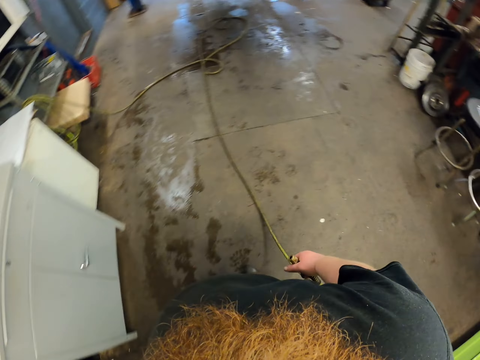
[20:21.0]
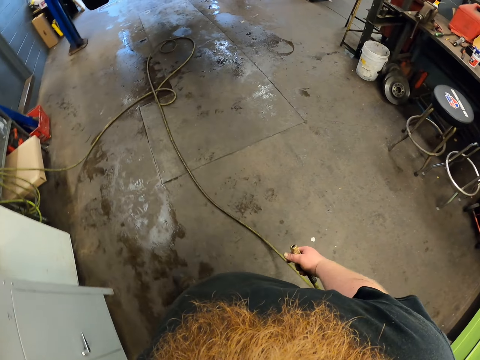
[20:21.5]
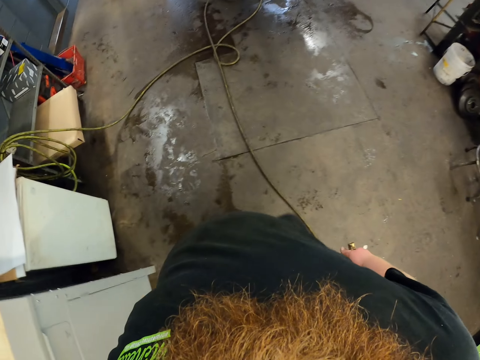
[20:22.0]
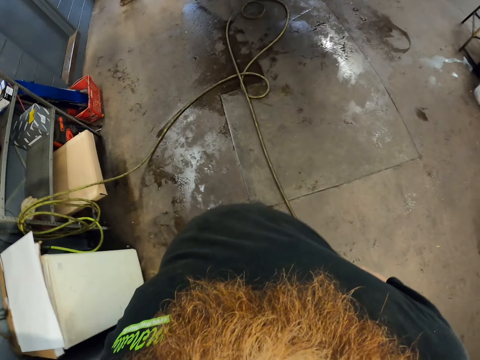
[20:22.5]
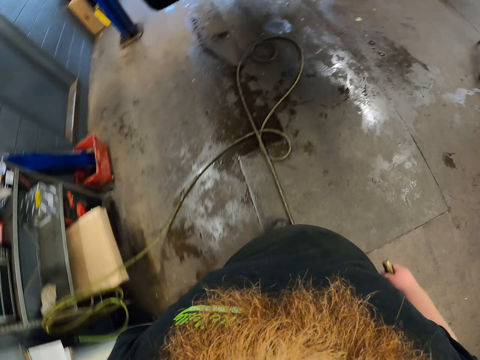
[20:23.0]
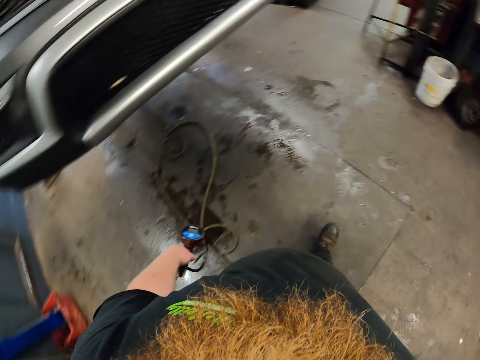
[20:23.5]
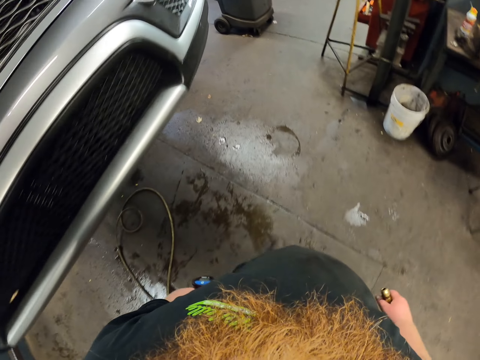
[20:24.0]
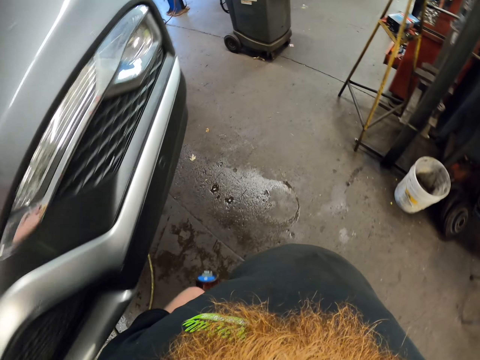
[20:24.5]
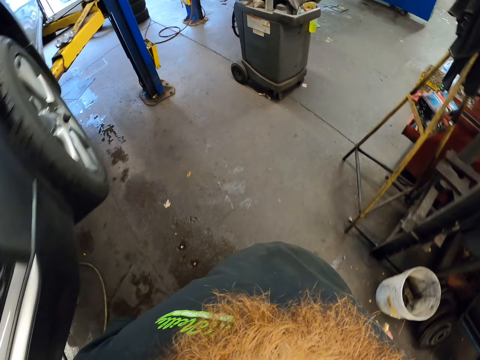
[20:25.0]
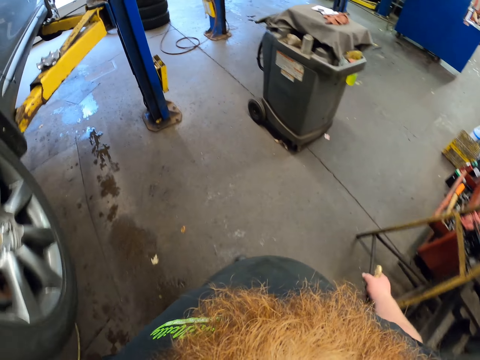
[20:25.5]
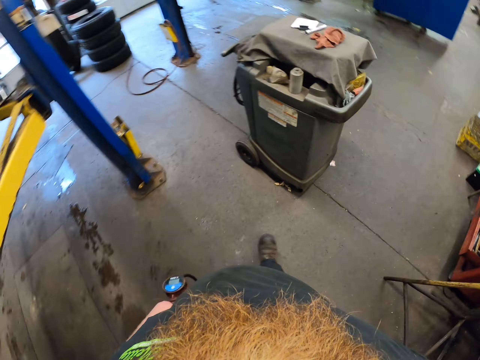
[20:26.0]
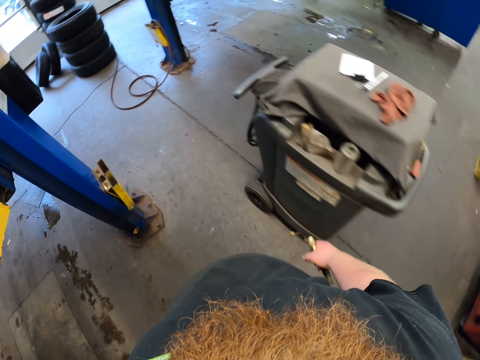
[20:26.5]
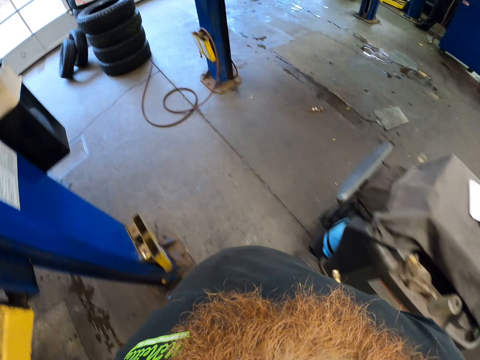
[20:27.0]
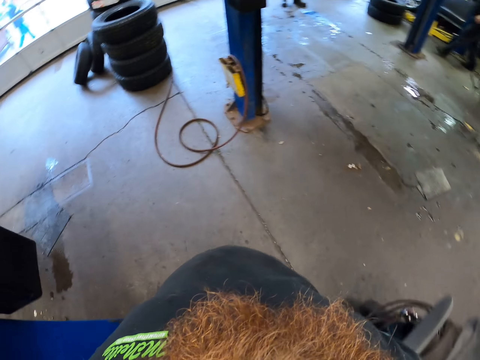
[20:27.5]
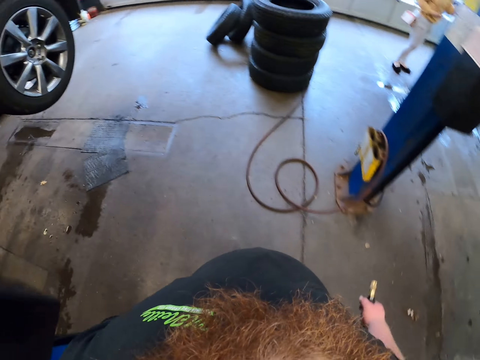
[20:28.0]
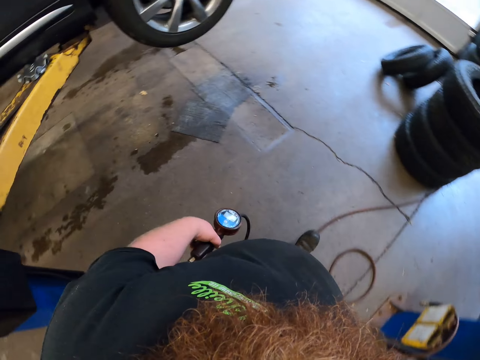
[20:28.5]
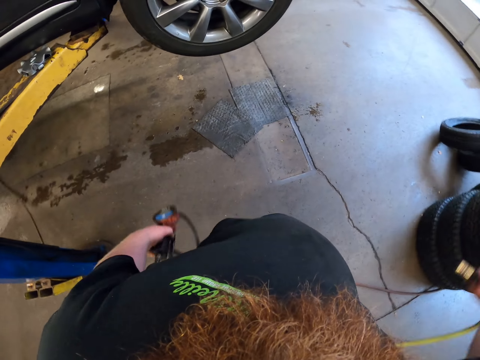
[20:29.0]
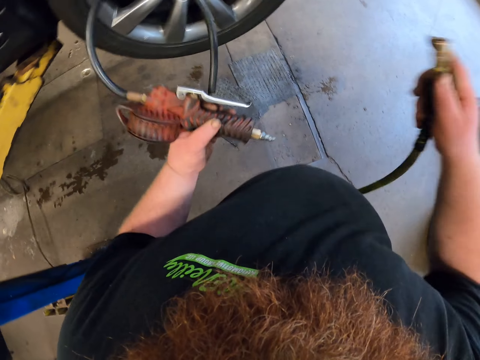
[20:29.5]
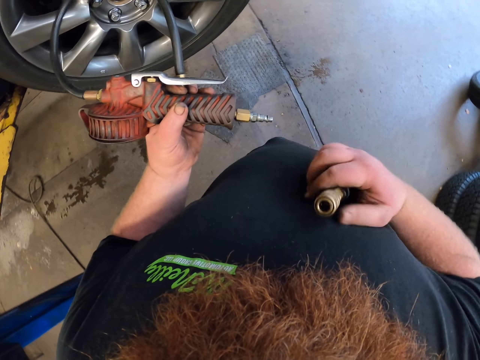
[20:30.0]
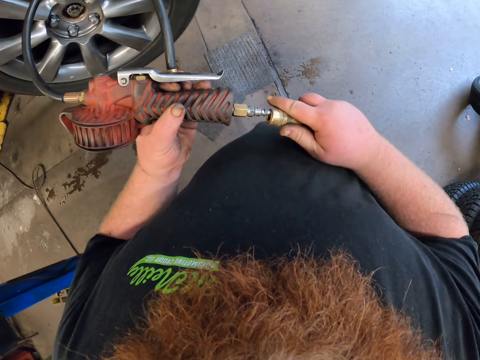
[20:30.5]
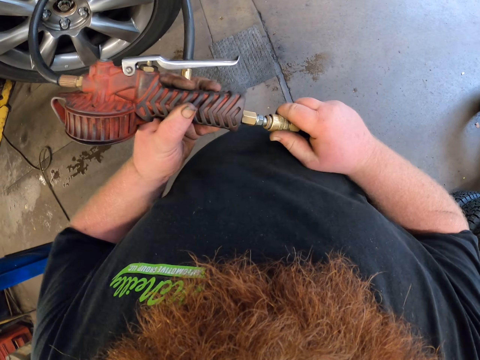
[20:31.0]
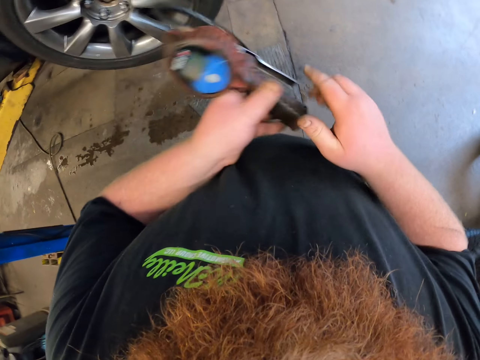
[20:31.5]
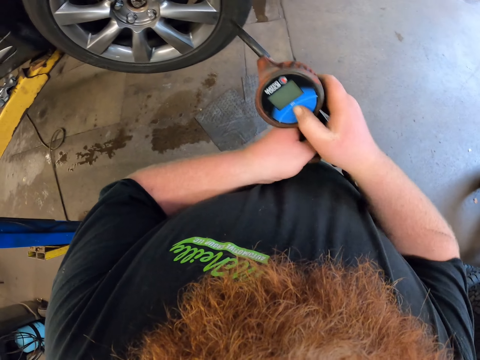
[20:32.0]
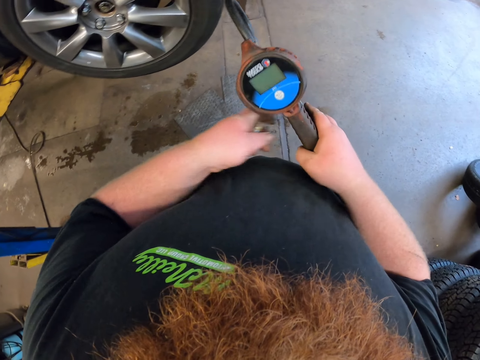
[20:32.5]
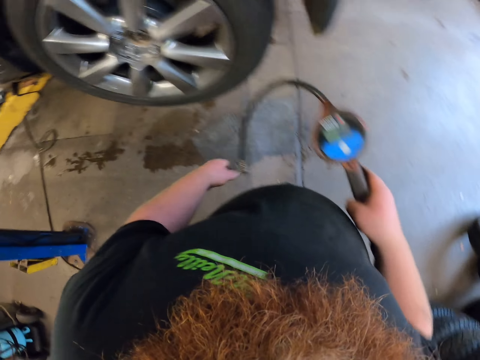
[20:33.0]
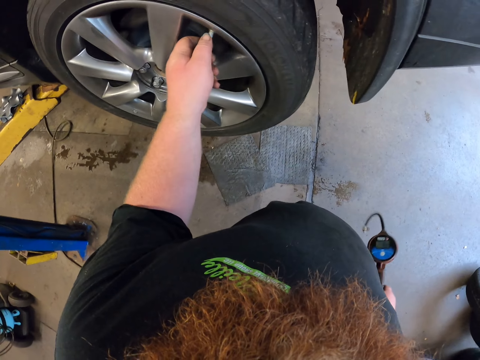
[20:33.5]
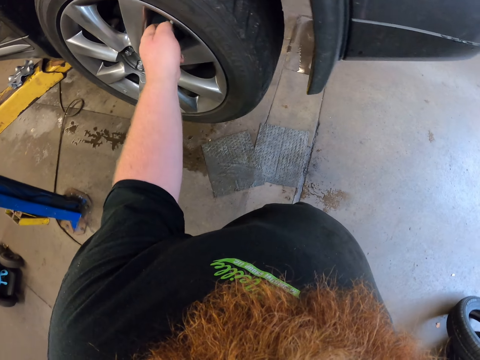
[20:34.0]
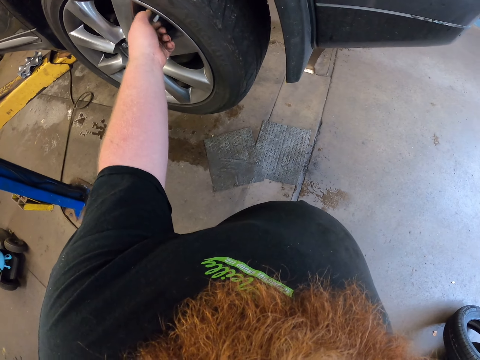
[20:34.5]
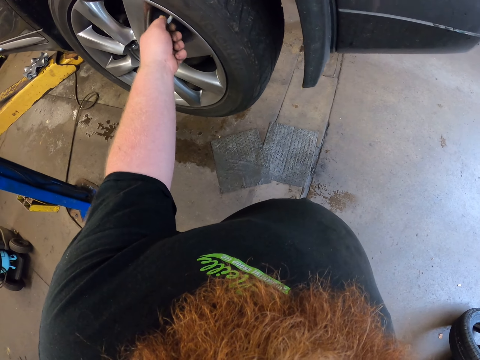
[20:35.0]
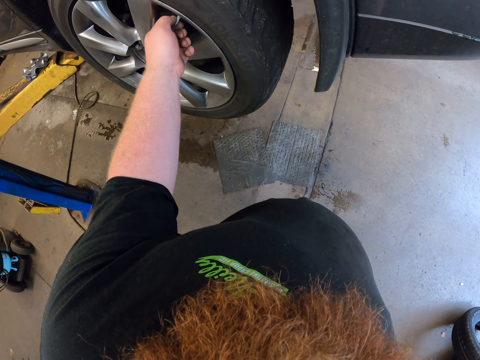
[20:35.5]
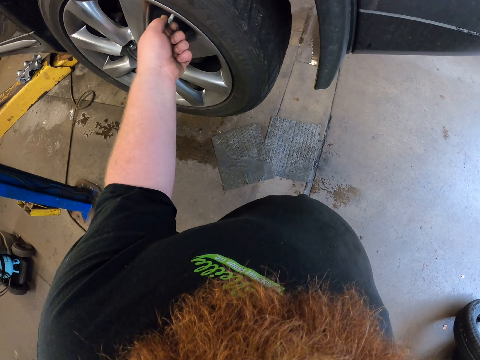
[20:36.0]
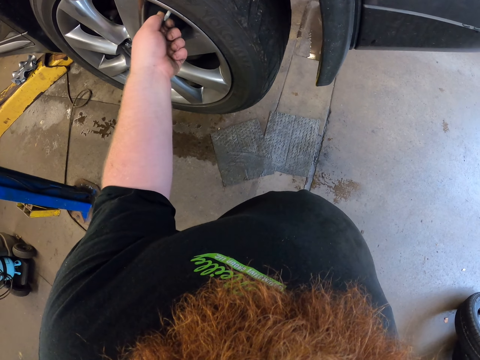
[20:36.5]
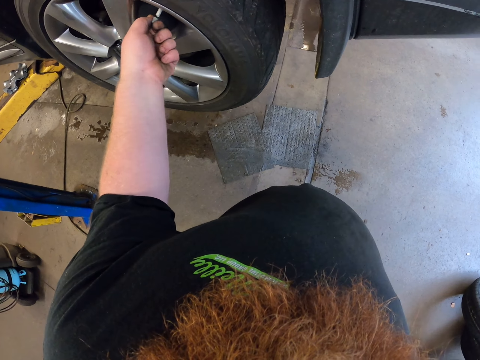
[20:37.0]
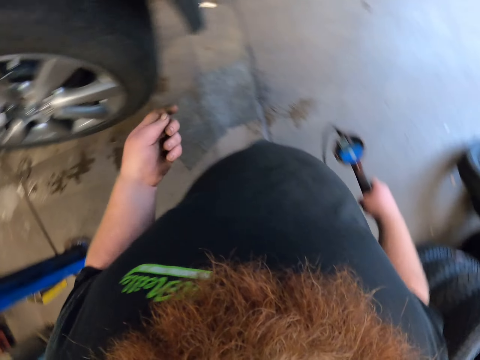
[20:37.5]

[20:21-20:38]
The camera wearer walks around the garage. They hold a pressure drill. They fix the cable on the tire inflator. They operate something. They open the valve stem.

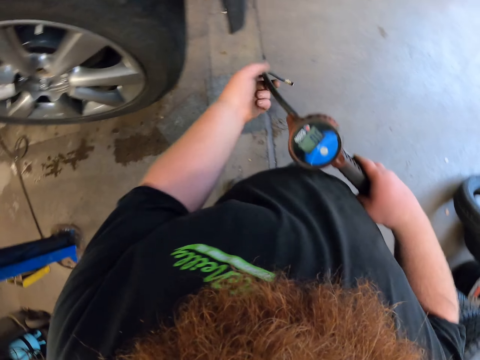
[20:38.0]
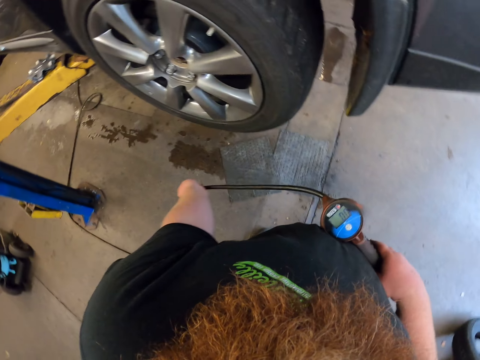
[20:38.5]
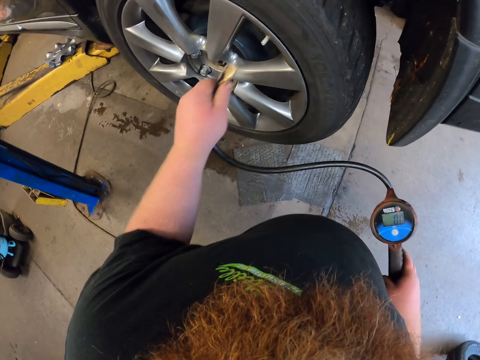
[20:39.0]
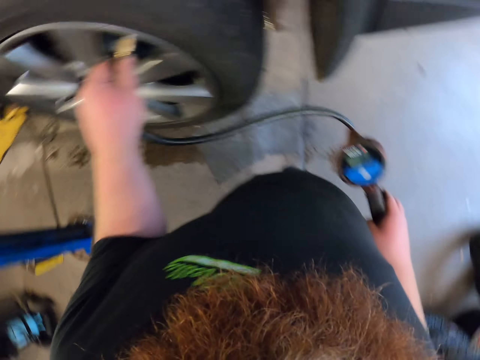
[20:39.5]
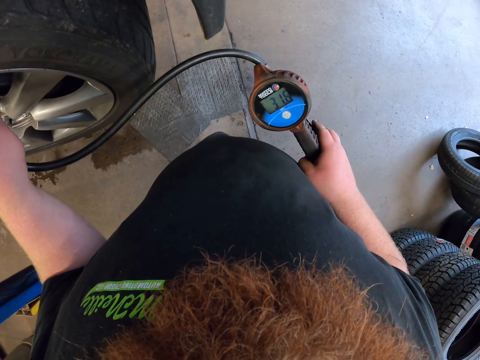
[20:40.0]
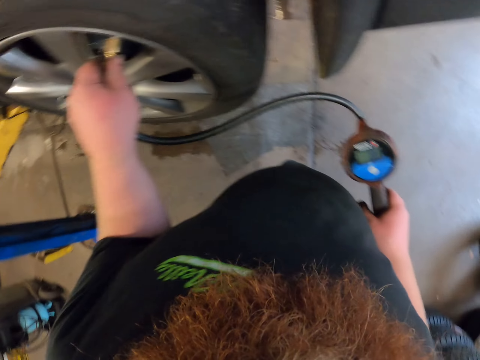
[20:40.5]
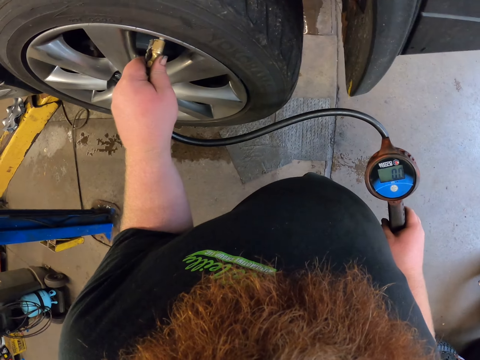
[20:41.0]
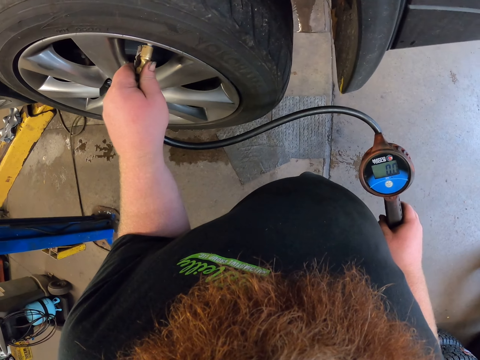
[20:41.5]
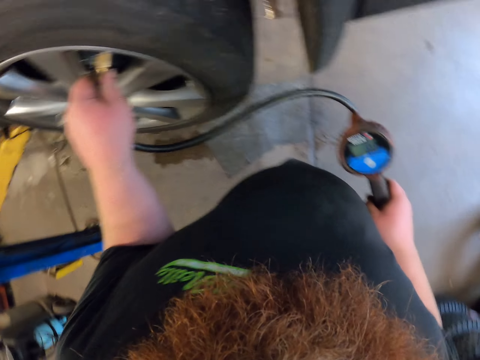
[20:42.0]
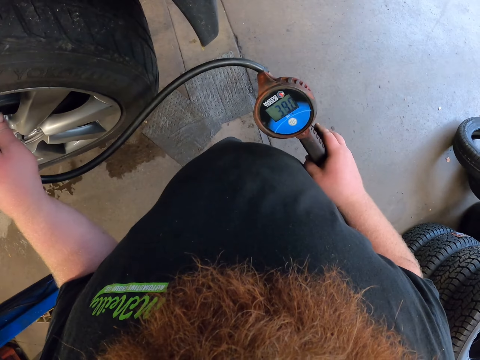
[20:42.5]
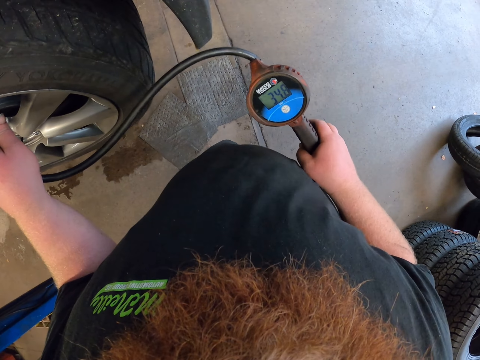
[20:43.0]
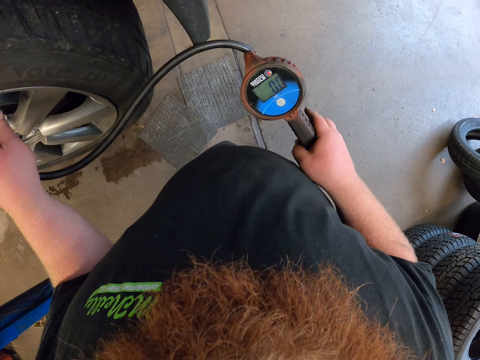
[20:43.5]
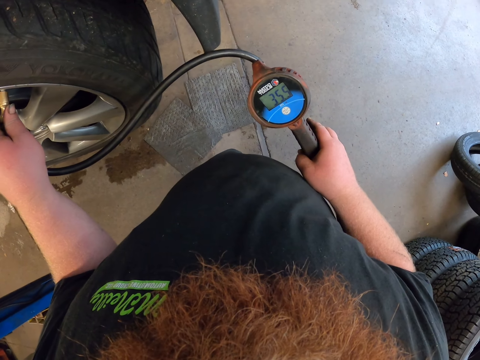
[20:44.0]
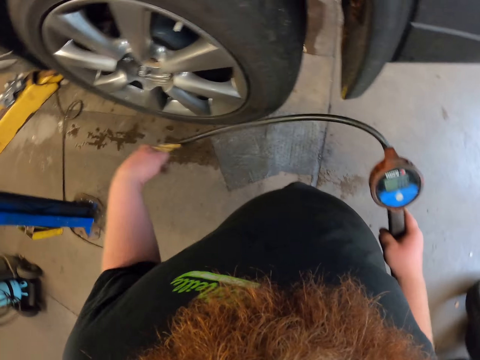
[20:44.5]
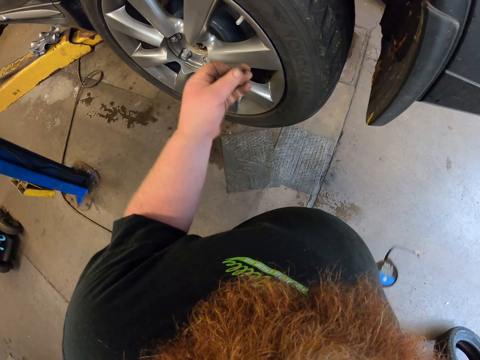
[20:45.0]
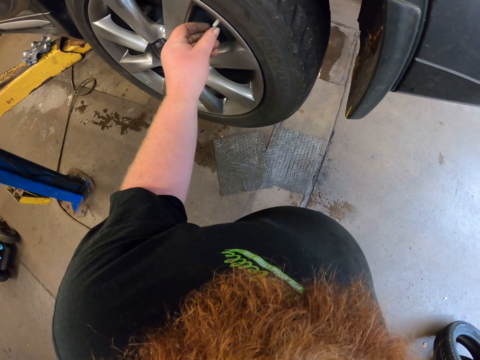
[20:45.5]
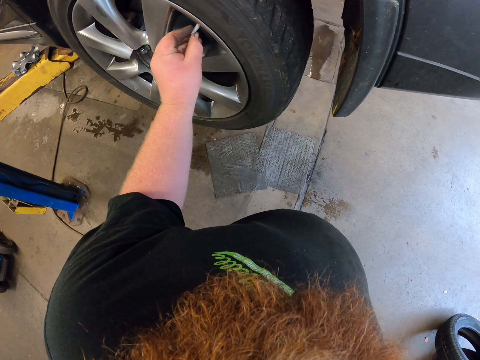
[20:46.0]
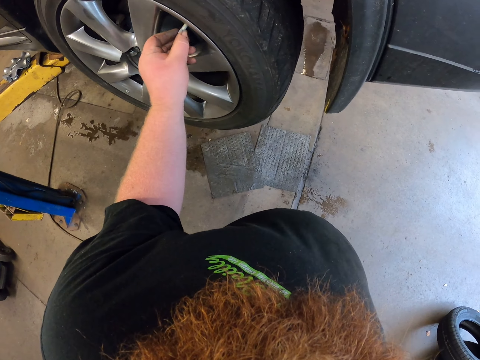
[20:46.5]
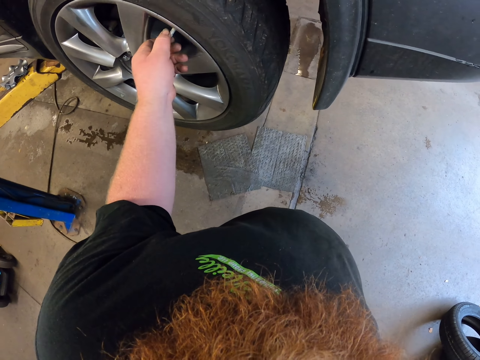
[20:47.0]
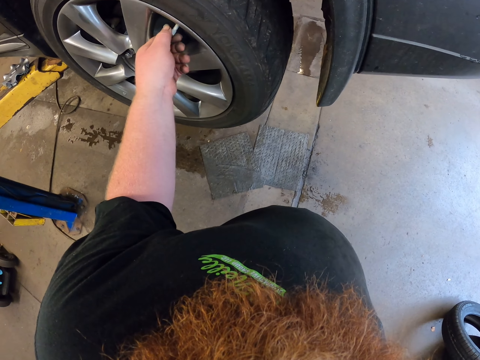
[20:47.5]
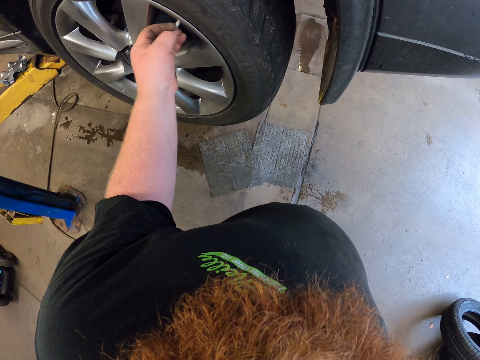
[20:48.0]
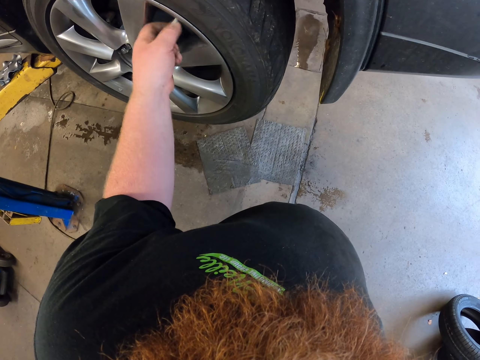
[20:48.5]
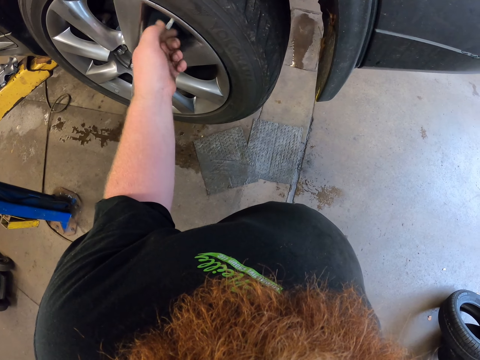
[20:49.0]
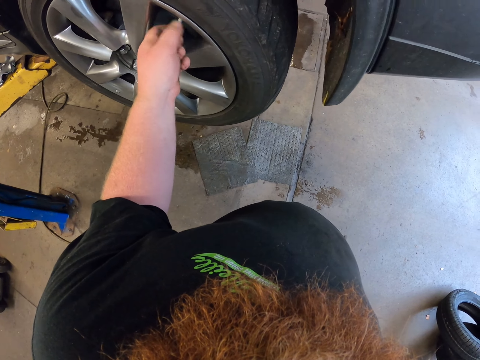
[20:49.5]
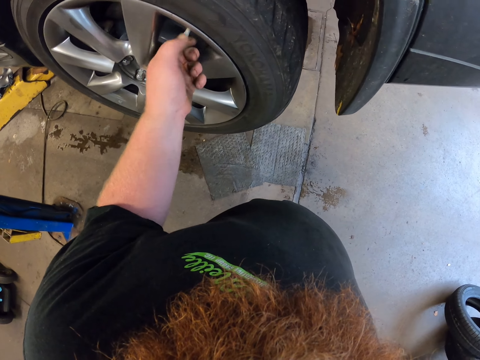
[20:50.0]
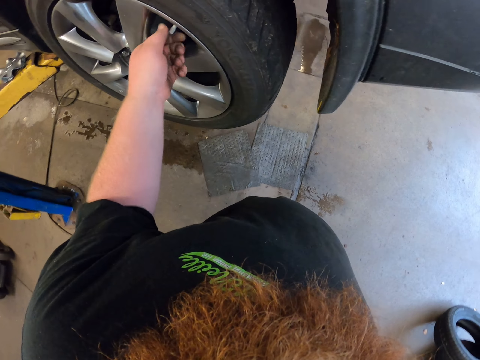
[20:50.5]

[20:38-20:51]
The camera wearer touches the pressure tool. They measure the pressure on the car wheel. They fix the cable on the valve stem. They put pressure in the tire. They drop the pressure tool. They remove the cable on the valve stem. They fix the cap on the valve stem. They tighten the cap.
